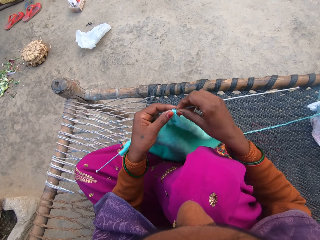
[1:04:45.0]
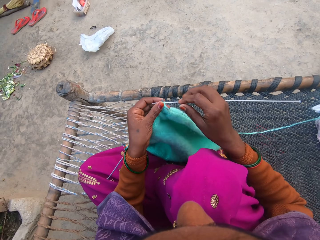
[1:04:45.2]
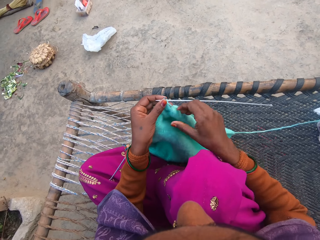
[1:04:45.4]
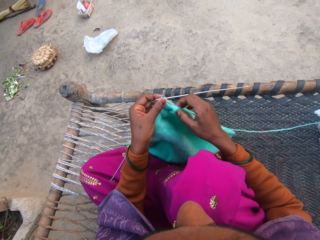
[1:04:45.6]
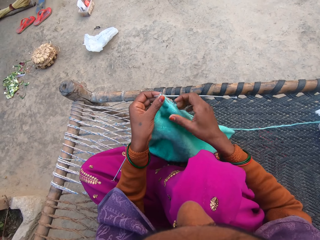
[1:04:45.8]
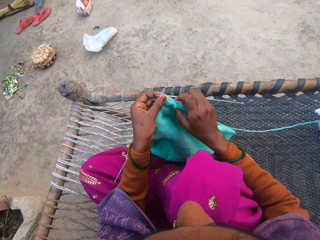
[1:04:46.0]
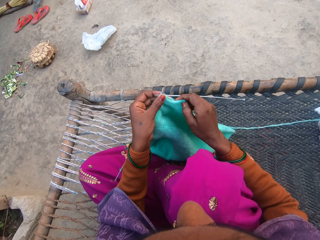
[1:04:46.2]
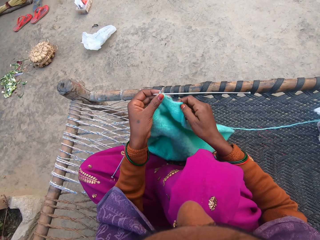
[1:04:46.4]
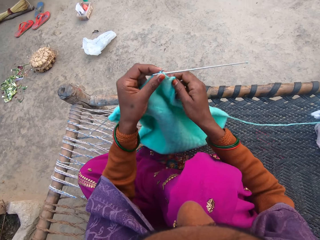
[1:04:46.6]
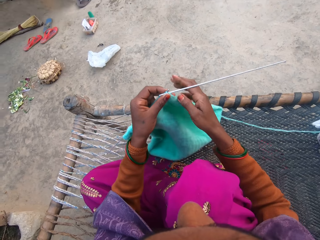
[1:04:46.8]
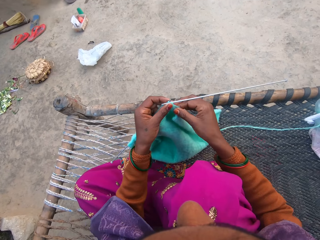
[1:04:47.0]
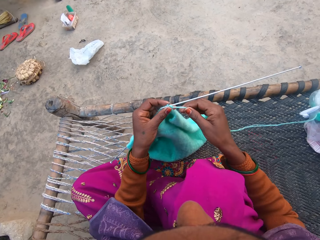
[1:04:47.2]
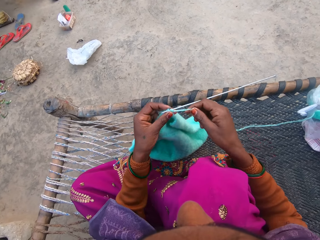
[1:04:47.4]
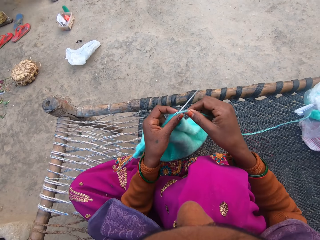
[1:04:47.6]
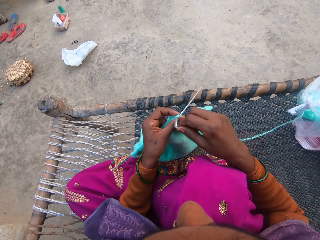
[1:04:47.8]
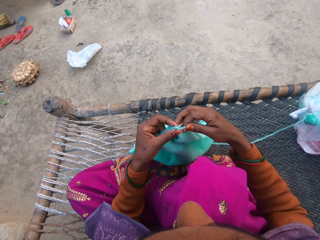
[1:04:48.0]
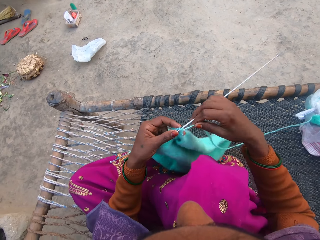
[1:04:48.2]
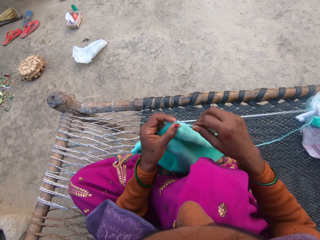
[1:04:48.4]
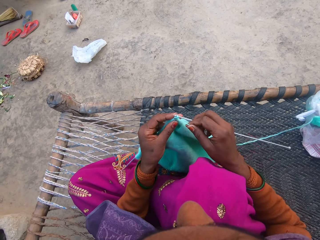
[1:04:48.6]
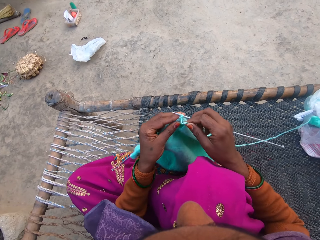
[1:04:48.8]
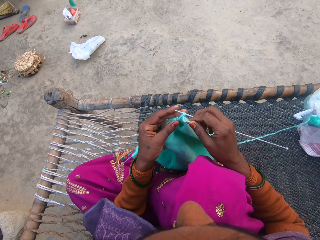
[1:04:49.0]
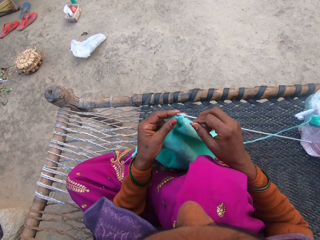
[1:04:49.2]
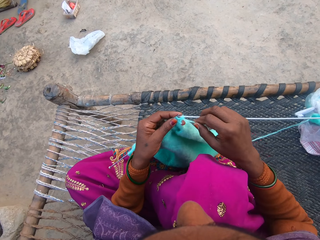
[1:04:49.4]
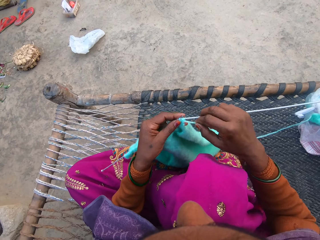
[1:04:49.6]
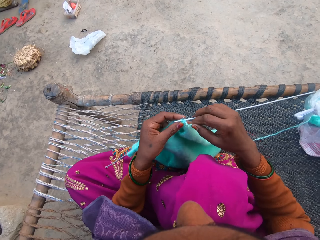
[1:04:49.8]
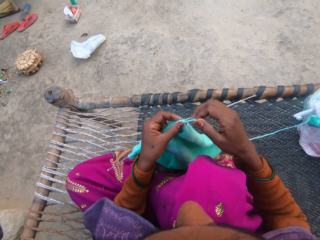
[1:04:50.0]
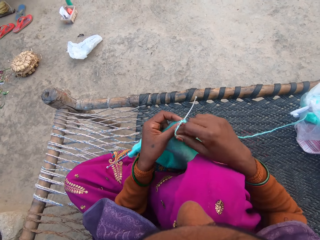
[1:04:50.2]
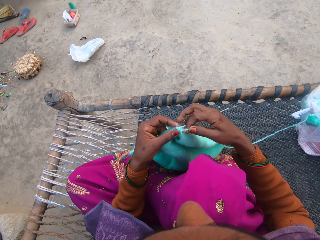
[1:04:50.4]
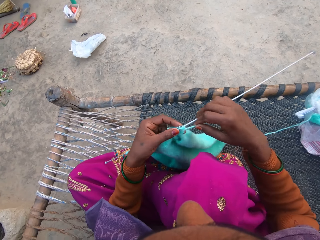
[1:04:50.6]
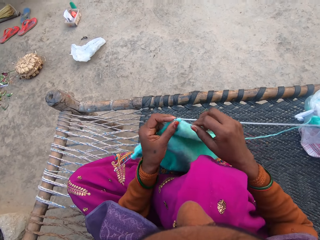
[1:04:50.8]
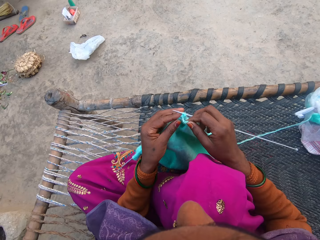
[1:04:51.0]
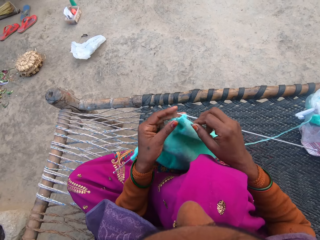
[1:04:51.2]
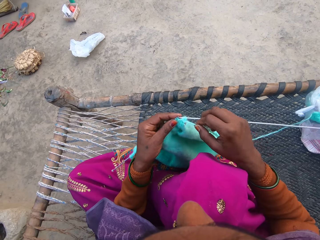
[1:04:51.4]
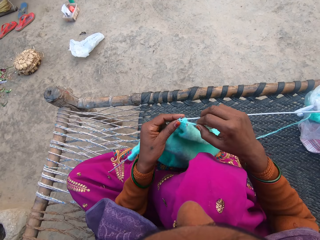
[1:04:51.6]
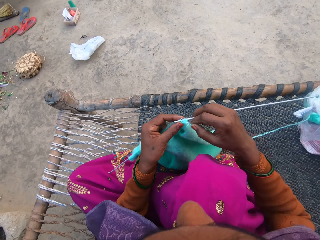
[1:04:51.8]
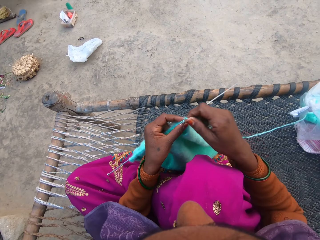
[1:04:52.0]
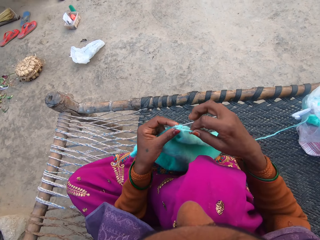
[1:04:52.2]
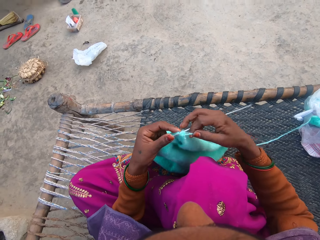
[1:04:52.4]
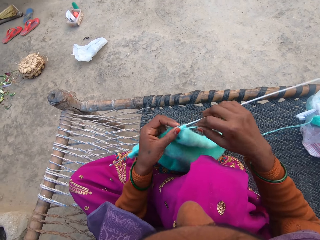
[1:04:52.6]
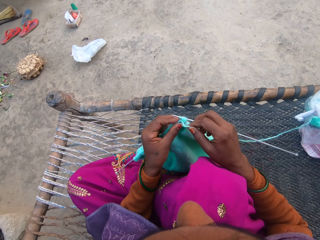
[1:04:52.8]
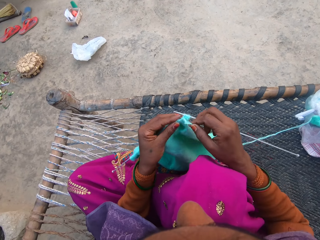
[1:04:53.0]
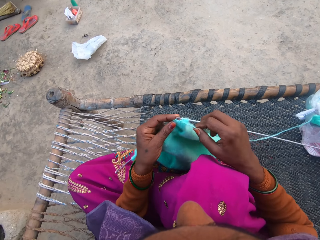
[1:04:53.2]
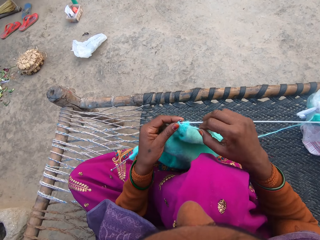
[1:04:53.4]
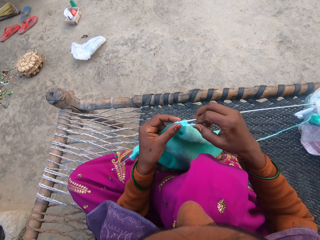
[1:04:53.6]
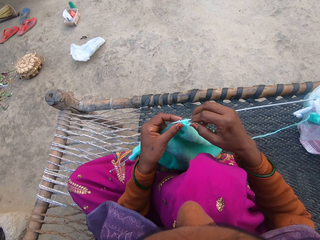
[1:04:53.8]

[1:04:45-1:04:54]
The camera wearer knits with a needle.

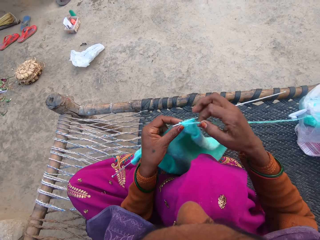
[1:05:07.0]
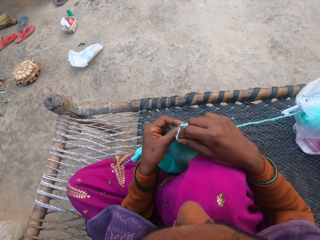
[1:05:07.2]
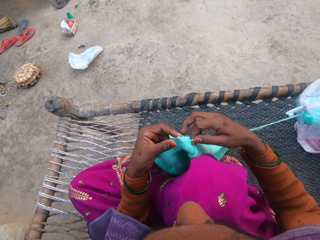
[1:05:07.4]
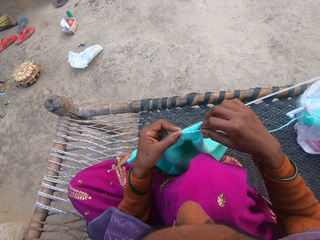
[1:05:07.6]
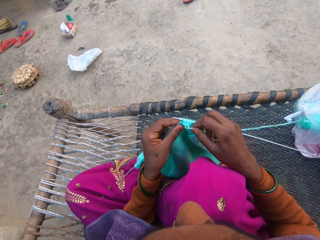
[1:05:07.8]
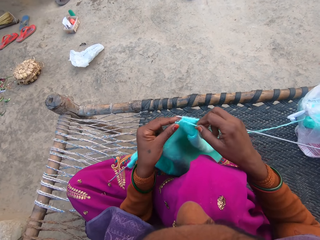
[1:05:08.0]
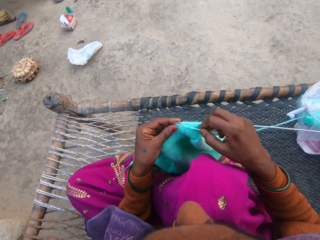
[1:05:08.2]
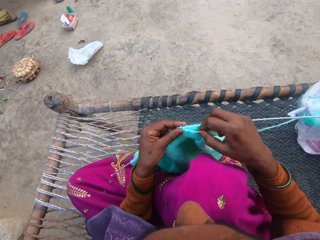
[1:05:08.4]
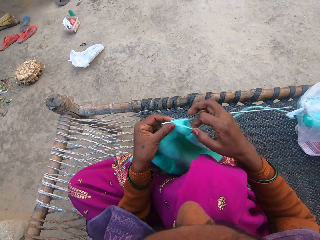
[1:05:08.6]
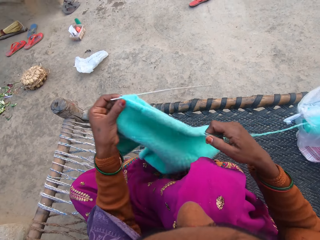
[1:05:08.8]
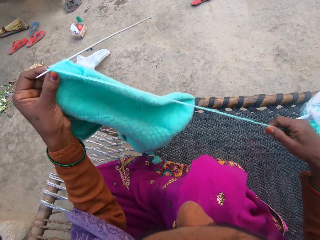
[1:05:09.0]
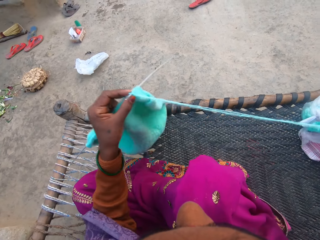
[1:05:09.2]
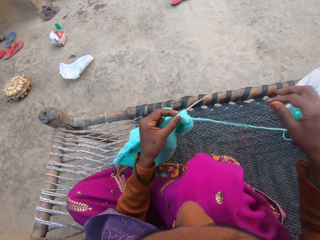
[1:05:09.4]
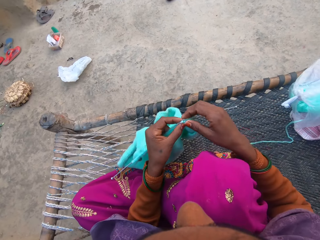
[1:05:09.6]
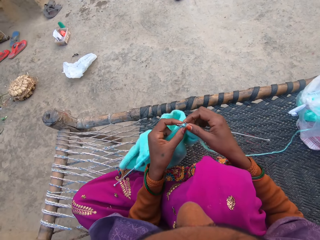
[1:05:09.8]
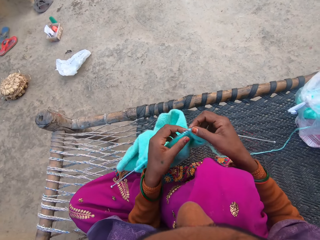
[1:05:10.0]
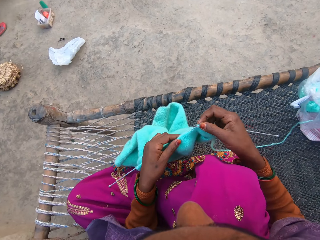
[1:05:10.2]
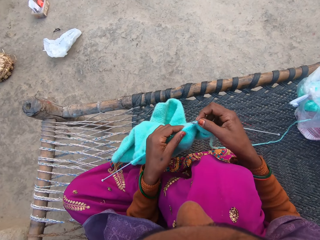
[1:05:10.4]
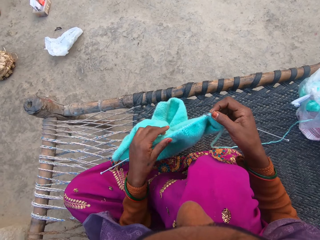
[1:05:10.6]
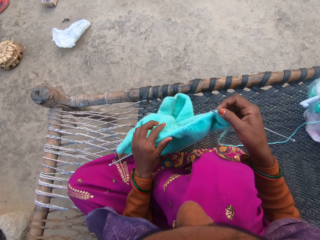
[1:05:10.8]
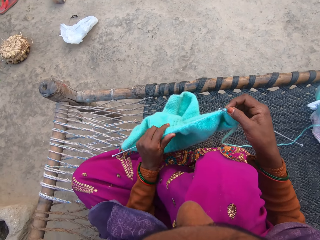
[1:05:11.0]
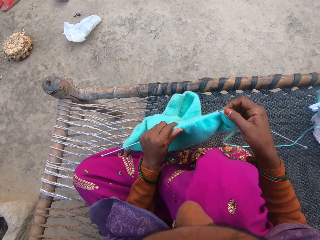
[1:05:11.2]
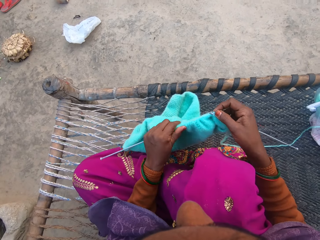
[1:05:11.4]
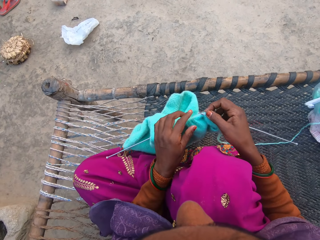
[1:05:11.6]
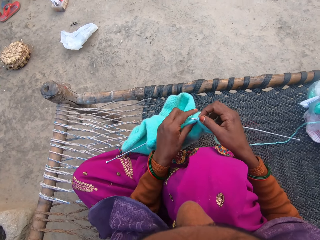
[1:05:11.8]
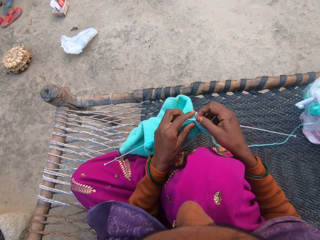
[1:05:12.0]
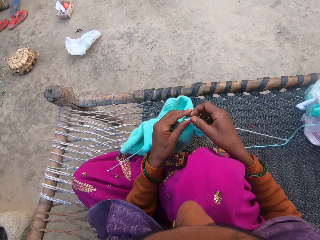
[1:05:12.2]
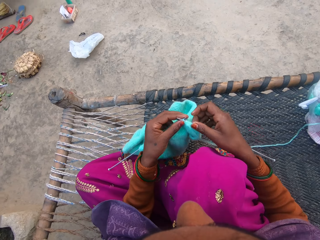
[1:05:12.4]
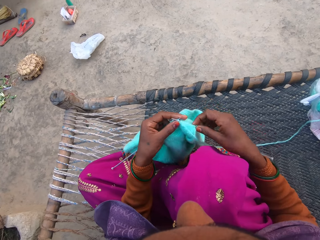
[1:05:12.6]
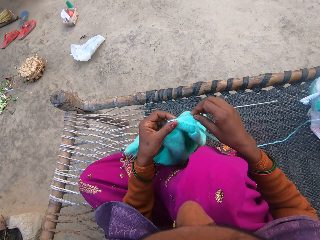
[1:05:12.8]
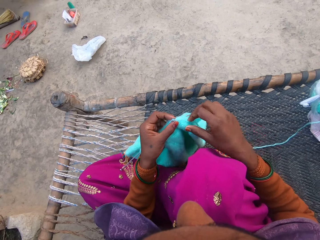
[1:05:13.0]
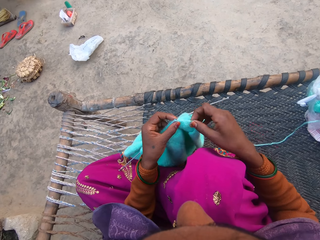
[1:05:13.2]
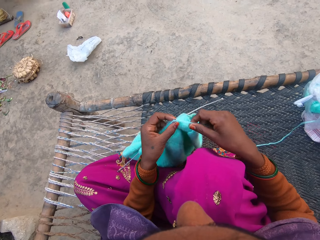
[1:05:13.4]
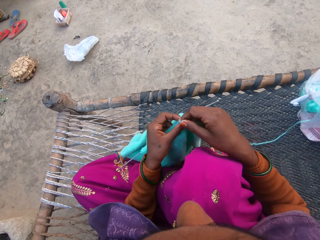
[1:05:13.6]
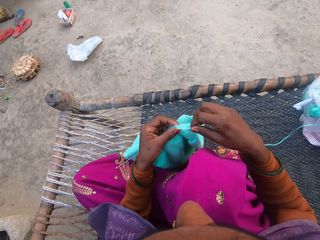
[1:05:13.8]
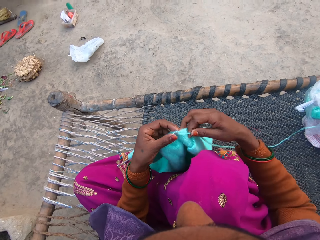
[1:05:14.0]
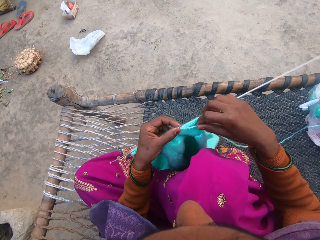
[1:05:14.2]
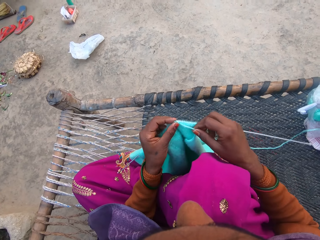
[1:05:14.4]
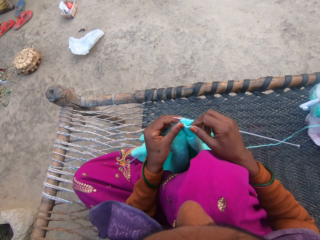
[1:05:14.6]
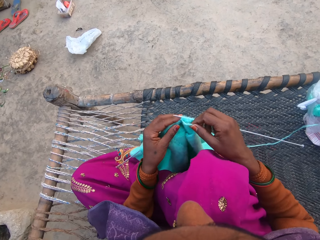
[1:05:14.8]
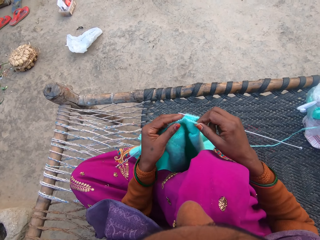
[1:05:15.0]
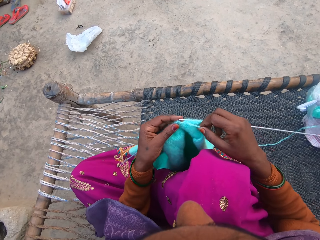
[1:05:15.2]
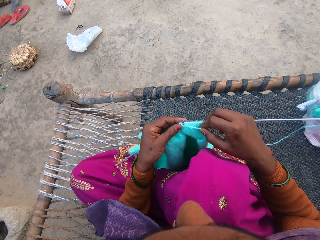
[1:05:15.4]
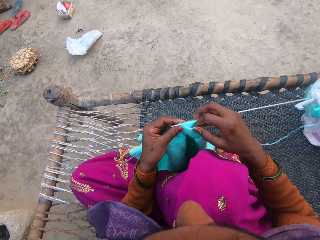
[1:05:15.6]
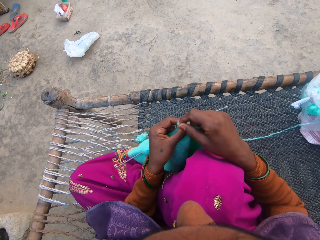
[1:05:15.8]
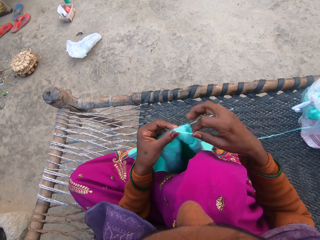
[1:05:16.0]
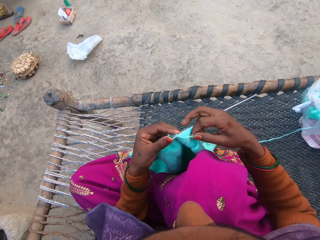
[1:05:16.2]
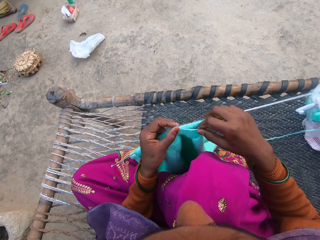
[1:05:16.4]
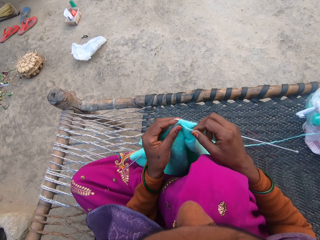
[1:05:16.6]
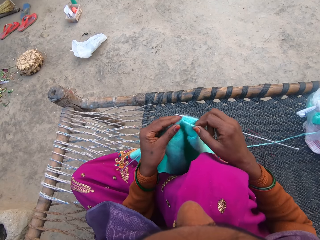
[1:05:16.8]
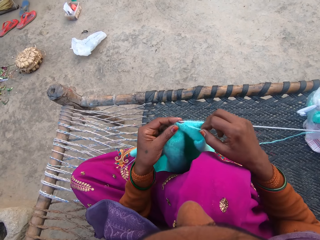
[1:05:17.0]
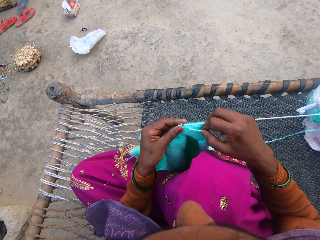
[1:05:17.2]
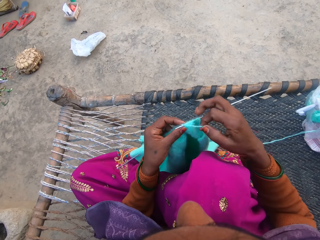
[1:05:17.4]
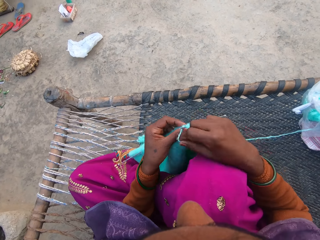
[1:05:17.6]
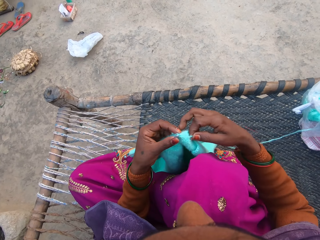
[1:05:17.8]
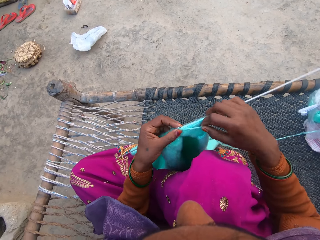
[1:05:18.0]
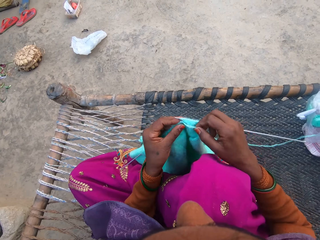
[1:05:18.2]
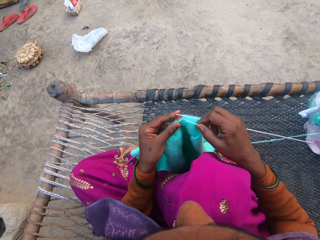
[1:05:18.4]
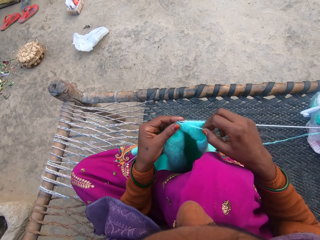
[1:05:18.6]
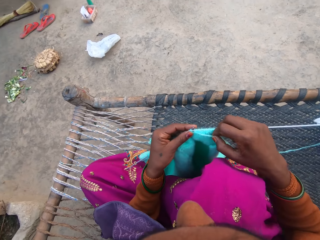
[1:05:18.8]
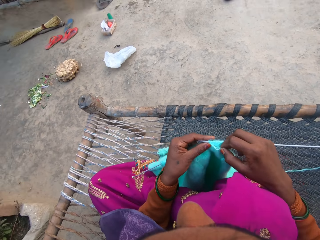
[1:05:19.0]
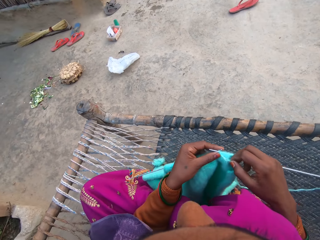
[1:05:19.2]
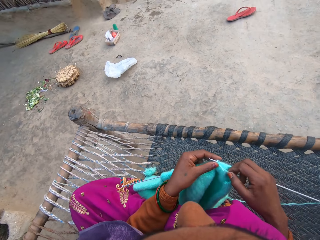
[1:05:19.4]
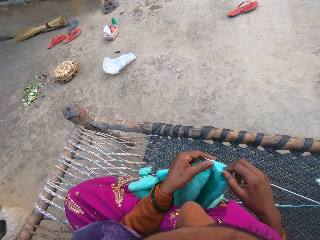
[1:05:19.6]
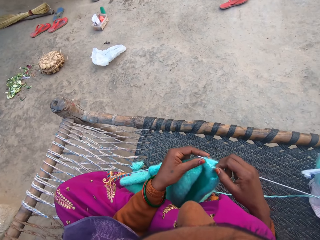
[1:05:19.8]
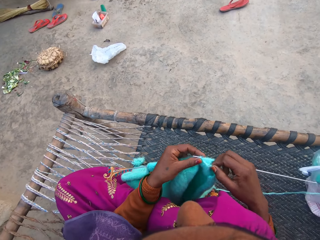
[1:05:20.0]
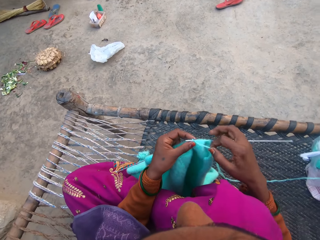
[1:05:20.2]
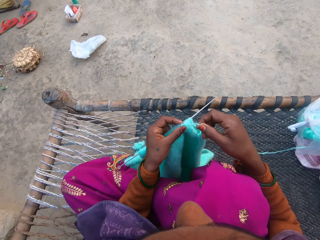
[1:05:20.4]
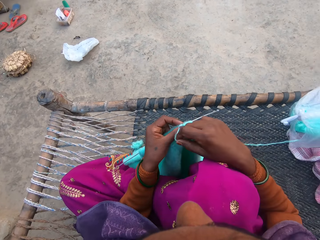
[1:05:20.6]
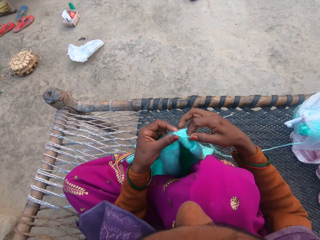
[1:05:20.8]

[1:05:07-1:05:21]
The camera wearer pulls more yarn from the ball of yarn. They adjust the sweater on the needle with their hand. They knit the sweater with the pair of needles and the yarn. A female converses with the camera wearer.
